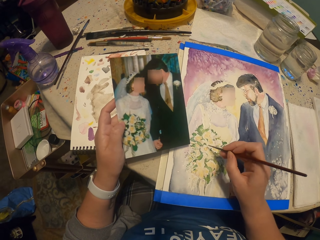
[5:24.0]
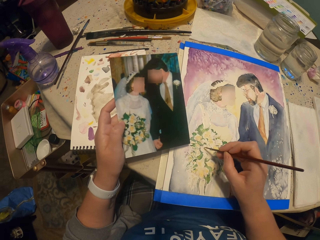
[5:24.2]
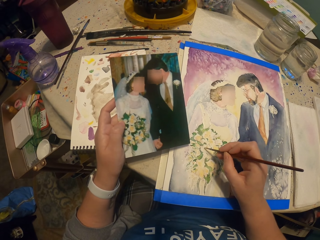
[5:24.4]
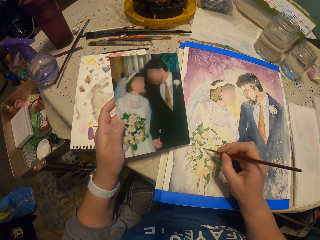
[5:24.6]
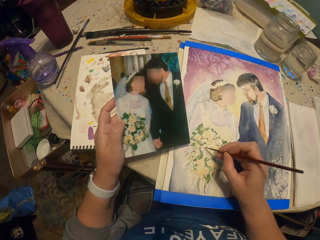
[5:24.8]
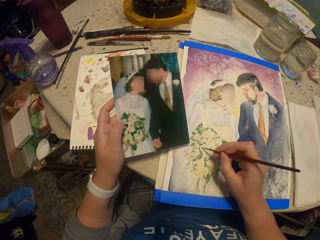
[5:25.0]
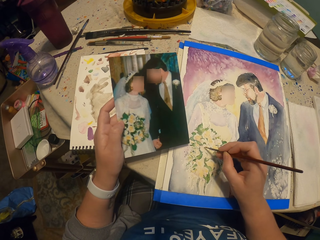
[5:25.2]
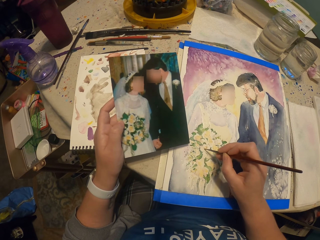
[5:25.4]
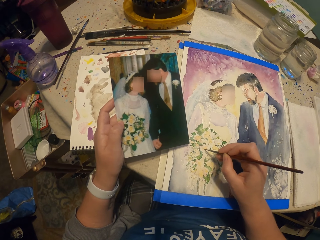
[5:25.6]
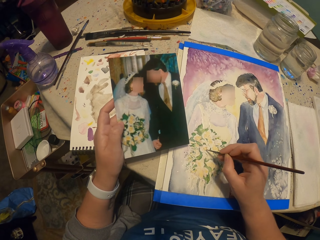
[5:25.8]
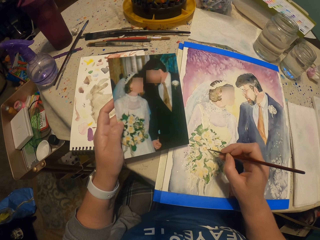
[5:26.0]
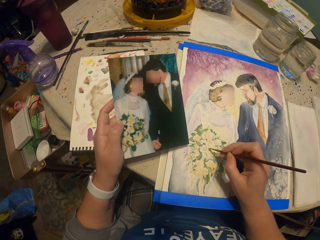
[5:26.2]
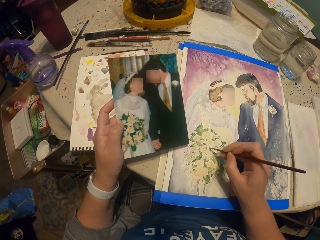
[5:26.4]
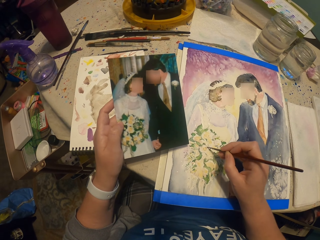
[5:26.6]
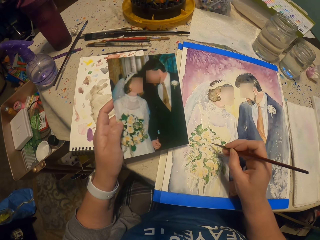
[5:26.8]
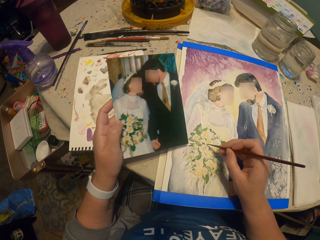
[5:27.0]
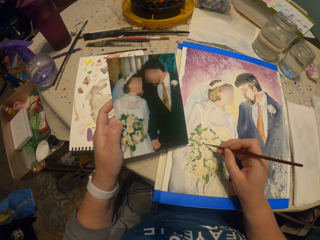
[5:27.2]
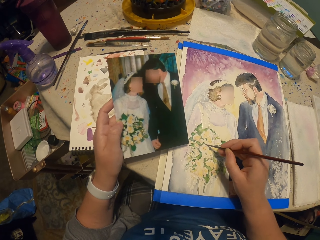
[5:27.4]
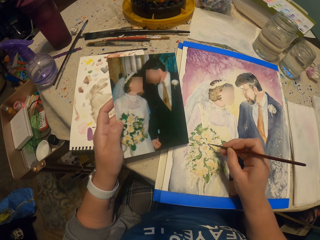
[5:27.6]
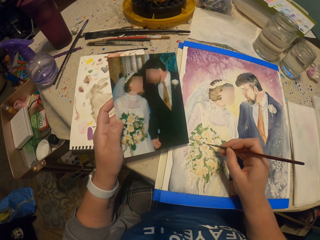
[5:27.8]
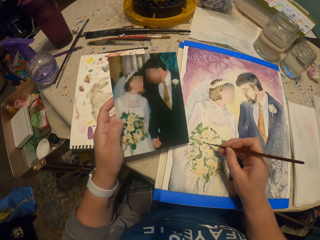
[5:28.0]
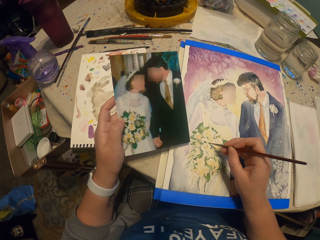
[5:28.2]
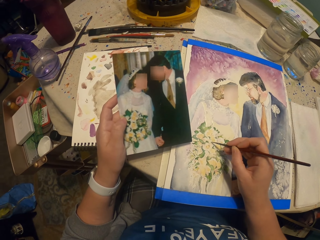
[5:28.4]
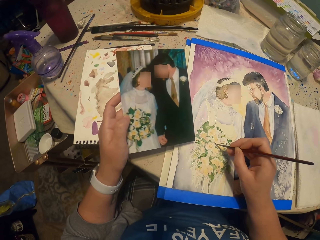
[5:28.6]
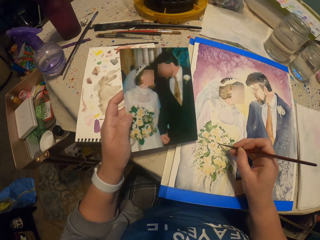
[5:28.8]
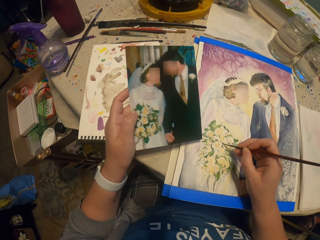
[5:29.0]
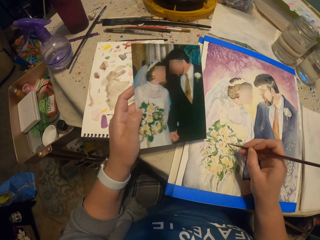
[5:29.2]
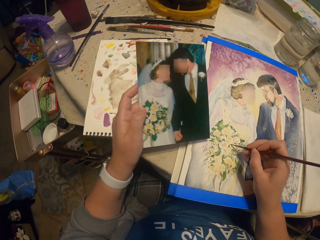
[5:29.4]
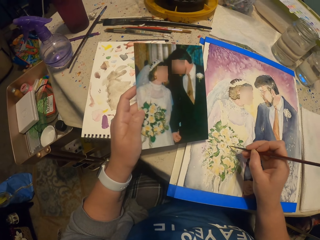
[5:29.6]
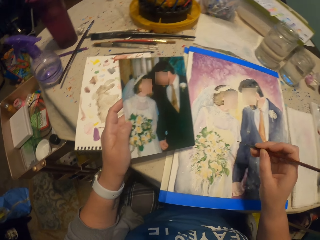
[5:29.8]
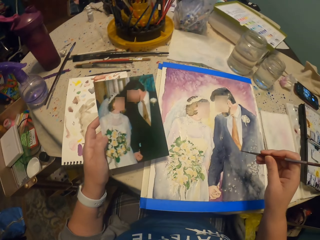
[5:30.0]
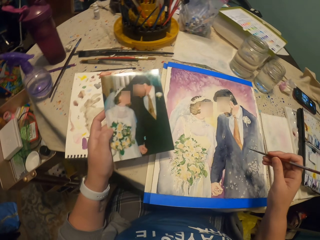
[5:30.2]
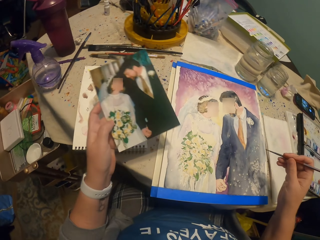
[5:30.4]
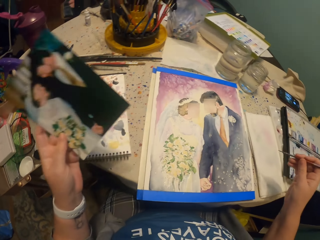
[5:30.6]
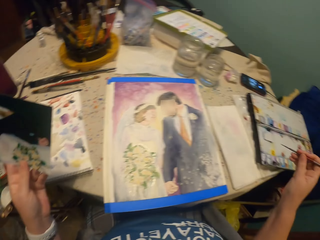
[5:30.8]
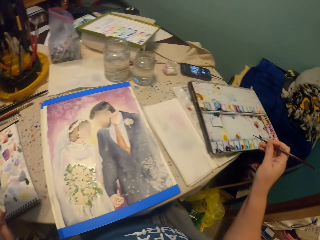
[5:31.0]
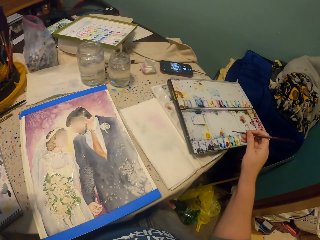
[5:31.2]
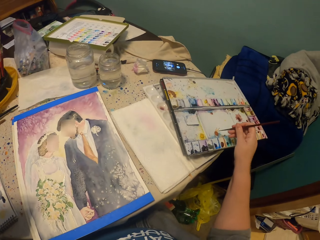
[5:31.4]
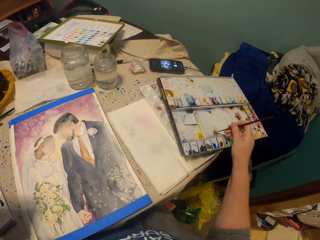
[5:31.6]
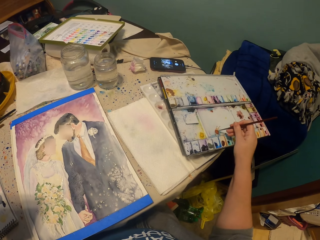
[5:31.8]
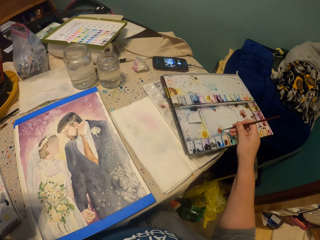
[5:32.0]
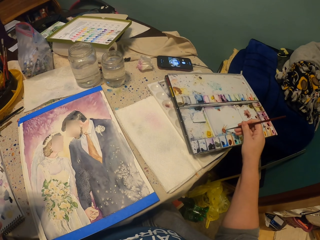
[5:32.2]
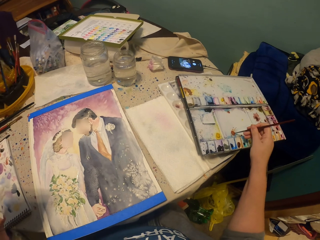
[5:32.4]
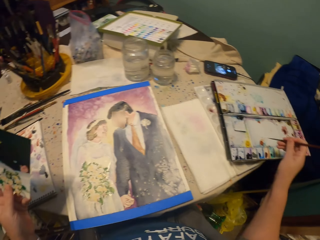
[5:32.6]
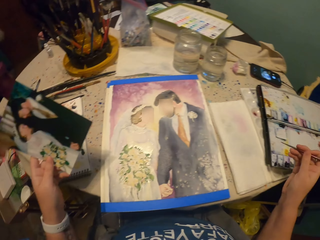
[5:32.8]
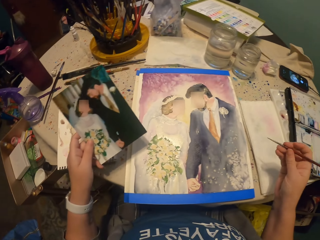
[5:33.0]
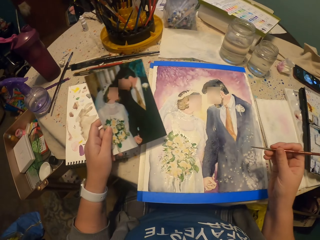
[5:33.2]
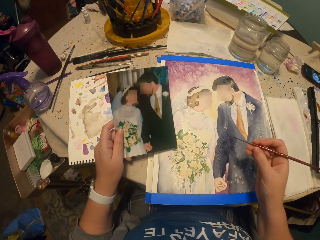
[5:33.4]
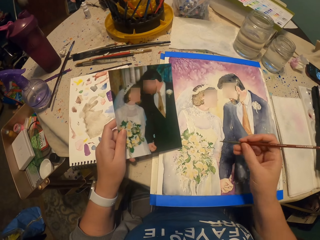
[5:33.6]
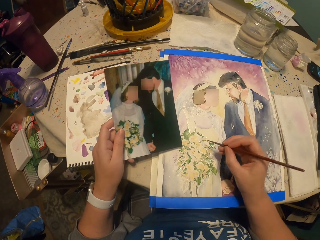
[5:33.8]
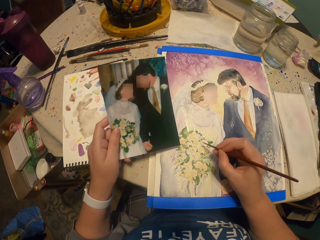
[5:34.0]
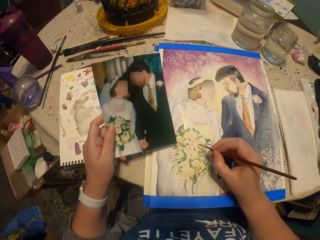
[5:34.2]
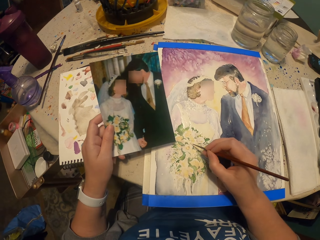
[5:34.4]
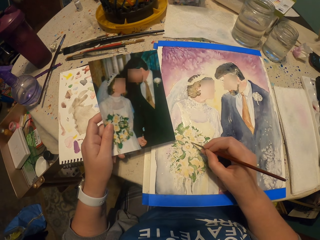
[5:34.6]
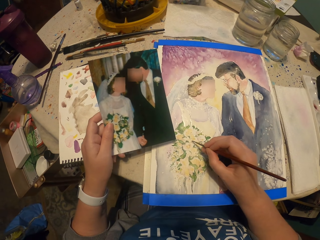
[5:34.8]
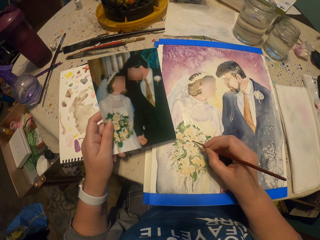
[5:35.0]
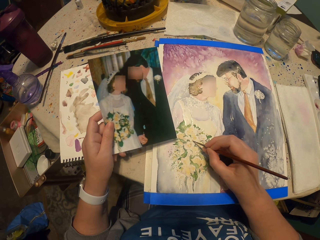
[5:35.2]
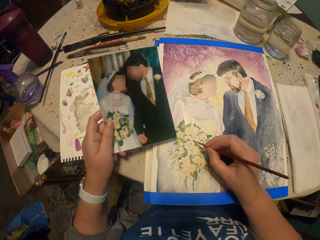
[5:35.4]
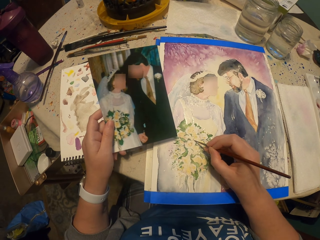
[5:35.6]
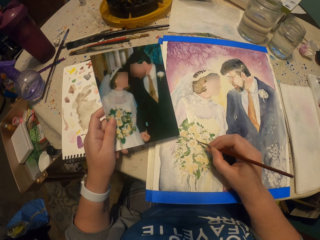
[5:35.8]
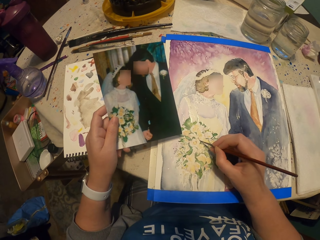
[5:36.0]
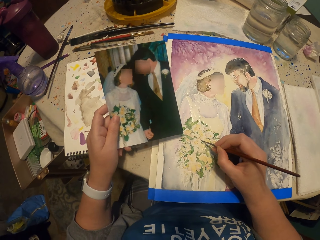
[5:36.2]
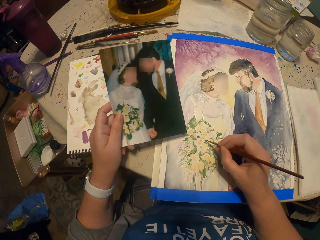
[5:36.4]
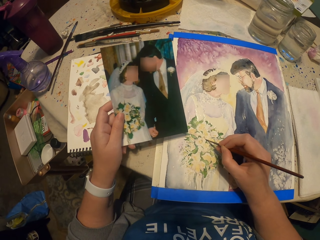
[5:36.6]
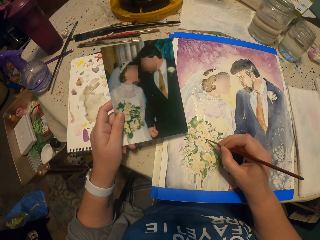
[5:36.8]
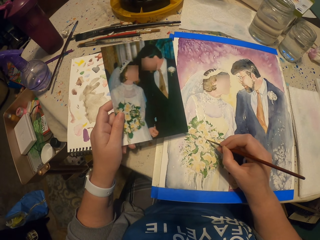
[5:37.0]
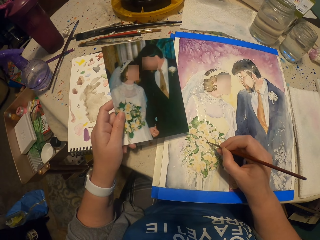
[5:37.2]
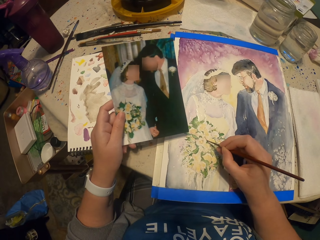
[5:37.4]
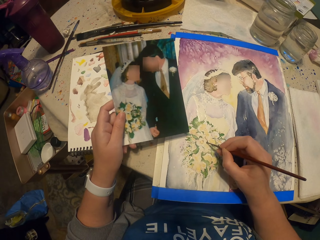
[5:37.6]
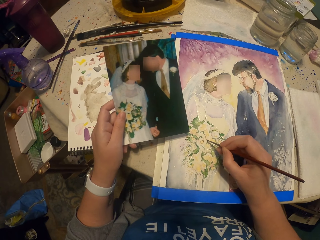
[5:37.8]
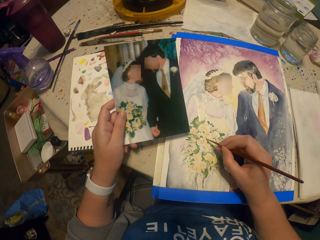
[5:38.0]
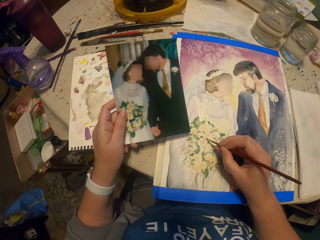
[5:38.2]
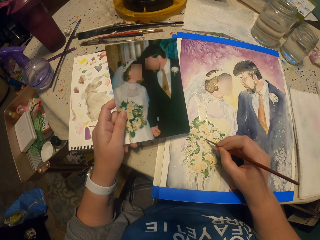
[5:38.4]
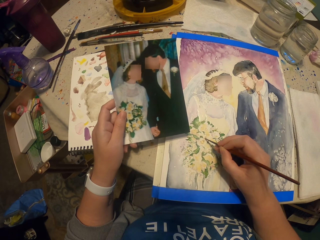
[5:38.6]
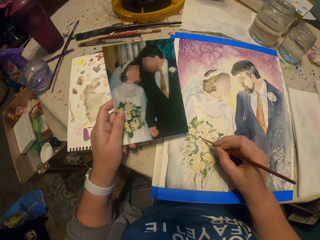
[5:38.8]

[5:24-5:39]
The camera wearer immerses a paint brush in a watercolor. They paint on a paper.

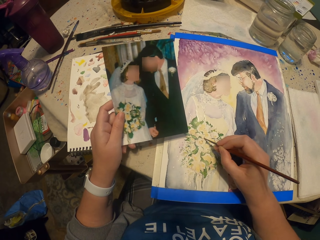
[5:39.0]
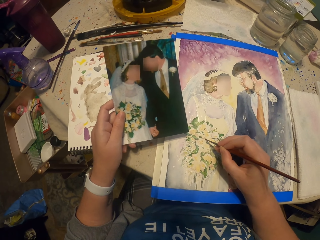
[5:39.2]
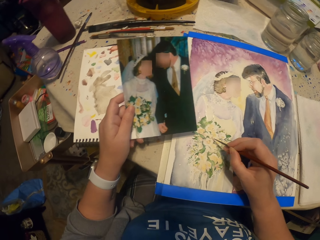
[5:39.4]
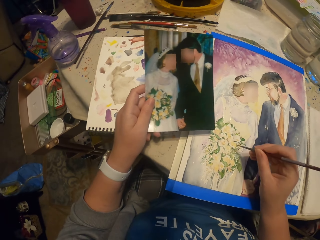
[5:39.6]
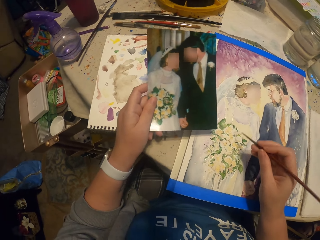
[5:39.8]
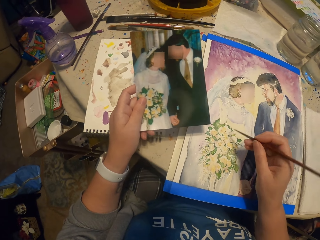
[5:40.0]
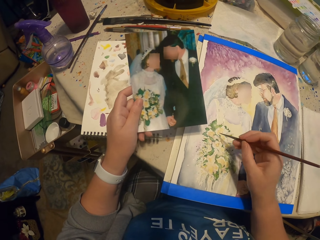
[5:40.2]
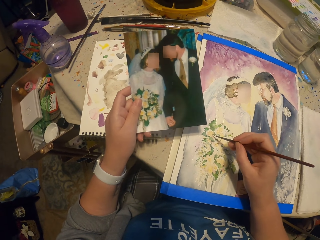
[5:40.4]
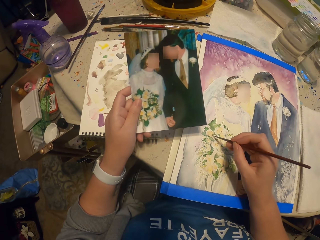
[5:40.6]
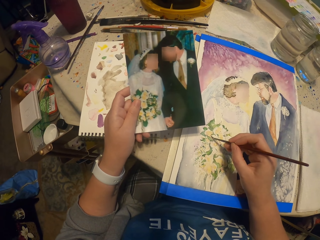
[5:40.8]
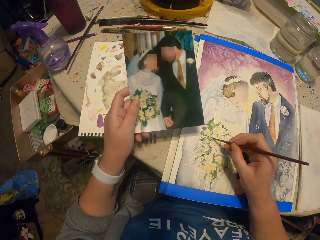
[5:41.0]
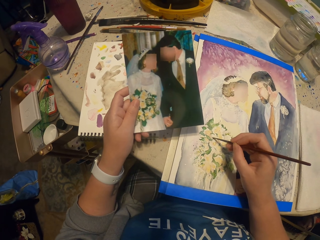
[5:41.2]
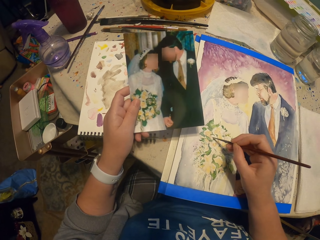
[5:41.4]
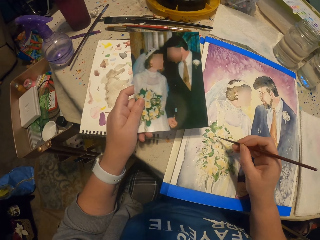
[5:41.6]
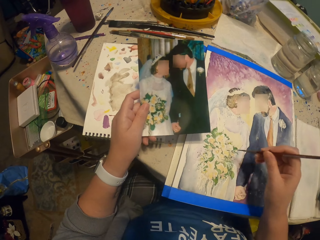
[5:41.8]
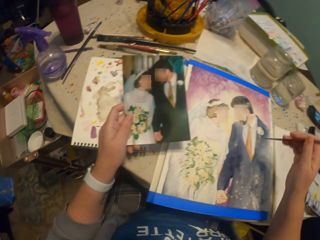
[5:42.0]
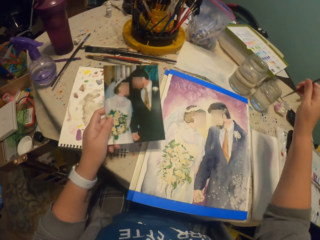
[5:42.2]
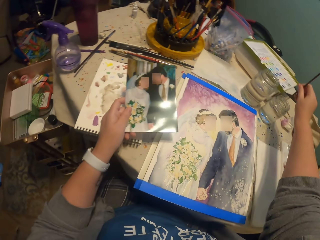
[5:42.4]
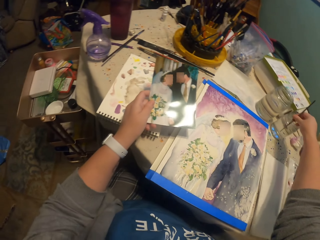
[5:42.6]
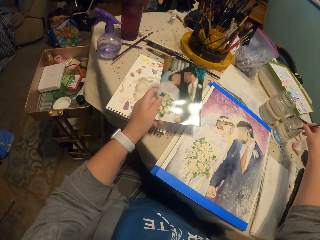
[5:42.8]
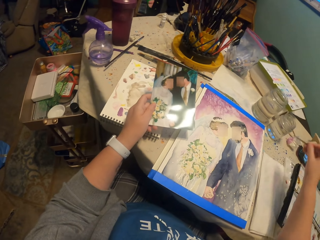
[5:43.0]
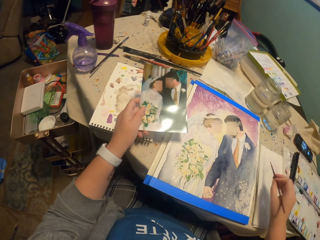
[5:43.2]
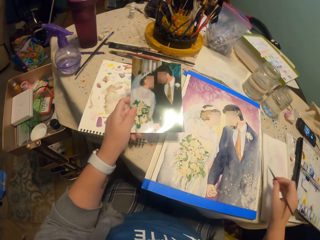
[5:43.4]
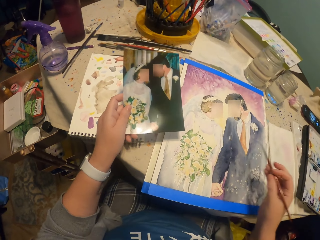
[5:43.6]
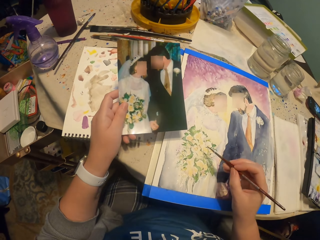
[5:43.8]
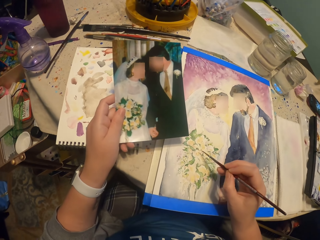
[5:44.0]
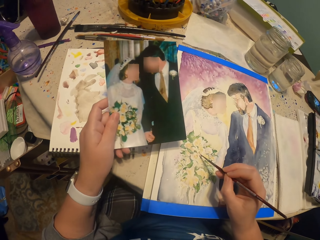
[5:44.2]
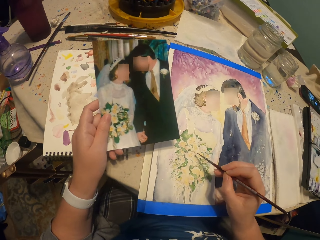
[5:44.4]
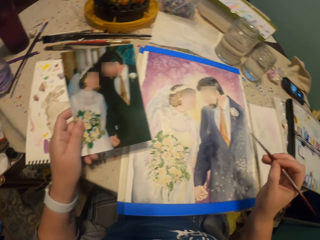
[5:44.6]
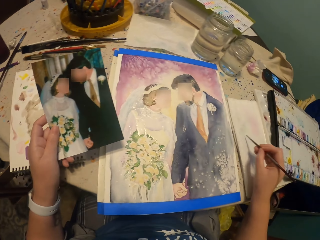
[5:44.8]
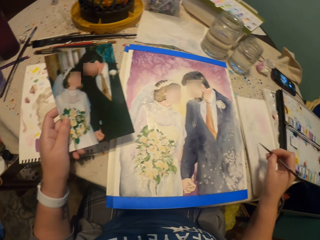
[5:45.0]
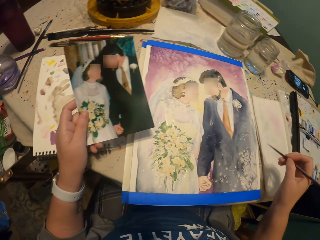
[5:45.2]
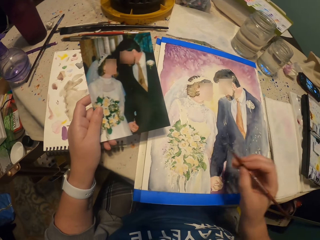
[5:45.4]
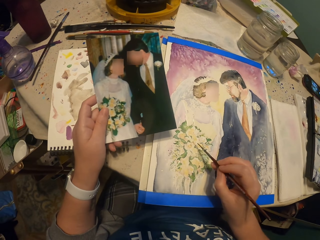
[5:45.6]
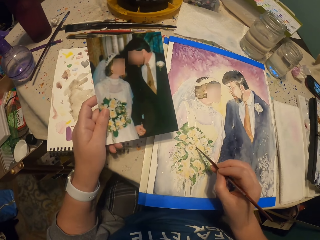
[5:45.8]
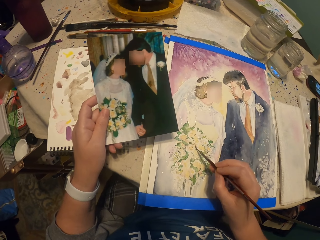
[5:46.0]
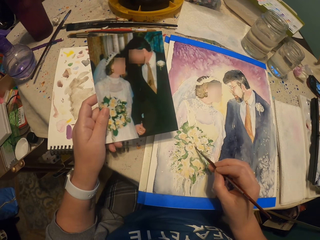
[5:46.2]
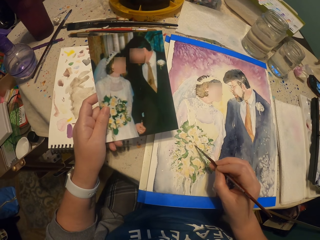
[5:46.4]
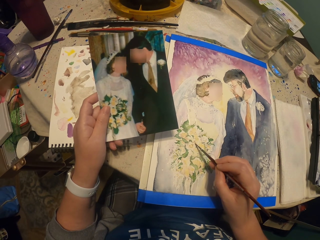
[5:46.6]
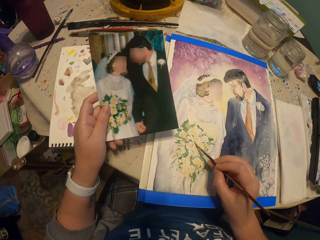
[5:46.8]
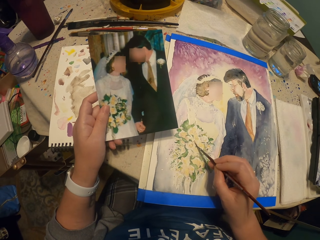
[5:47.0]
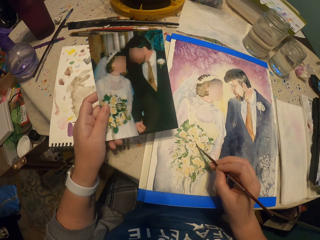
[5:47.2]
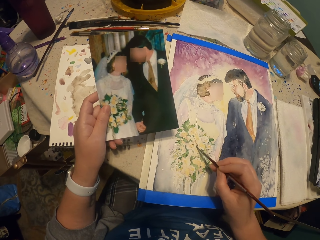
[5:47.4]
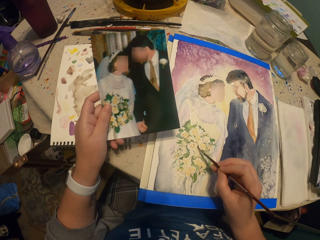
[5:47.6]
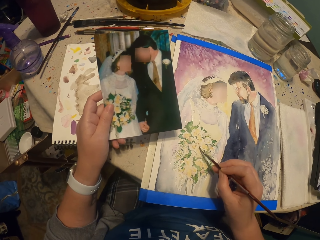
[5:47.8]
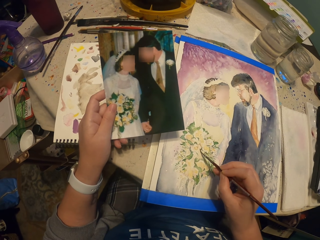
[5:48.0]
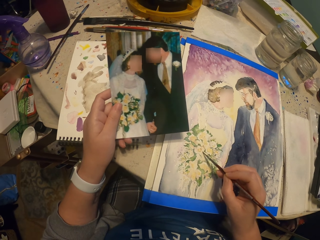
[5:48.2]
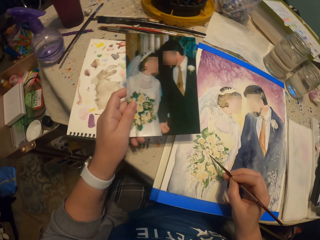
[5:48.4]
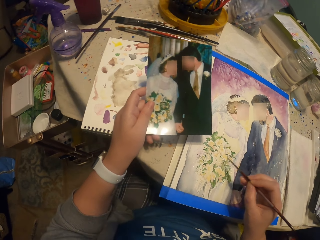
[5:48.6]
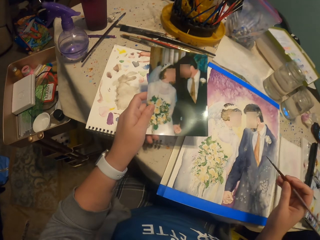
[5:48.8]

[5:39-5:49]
The camera wearer dips a paint brush in a jar of water. They paint on a paper. They wipe the tip of the brush on the paper. They paint on the paper.
